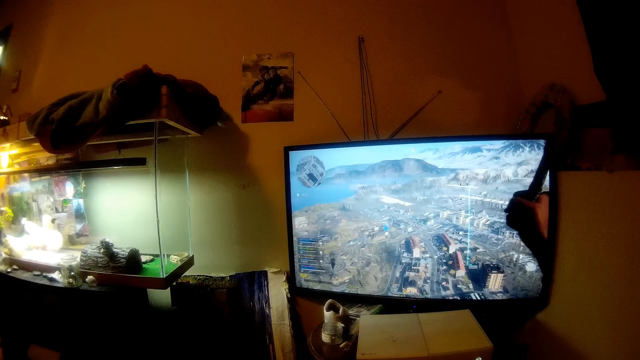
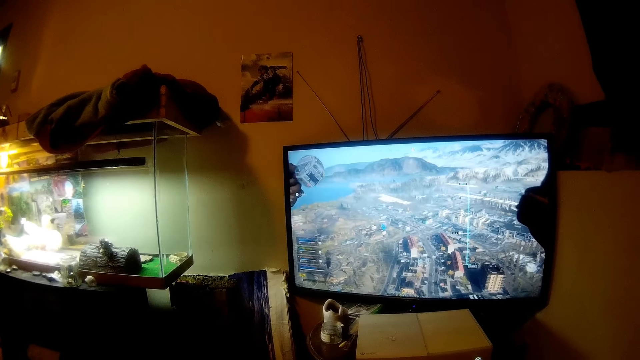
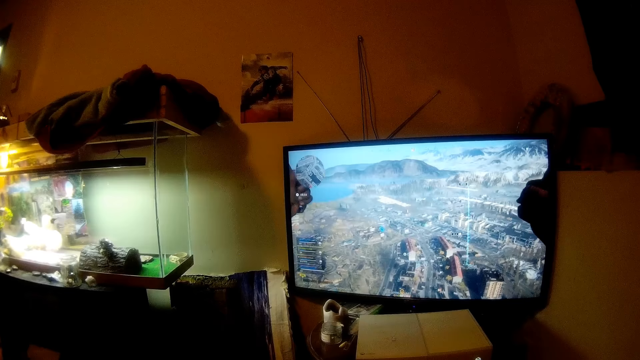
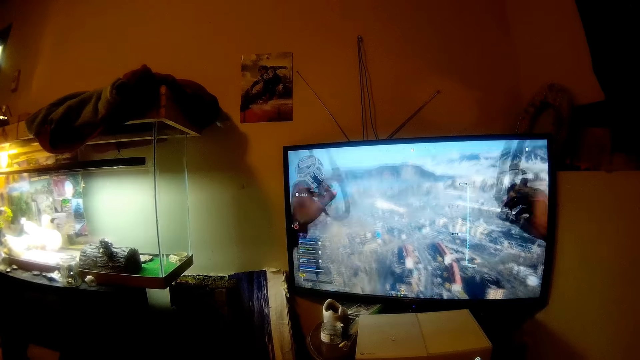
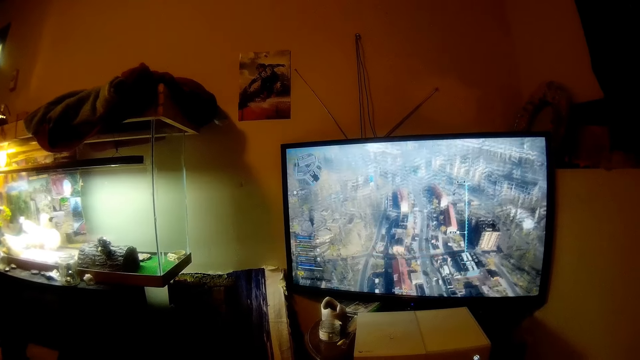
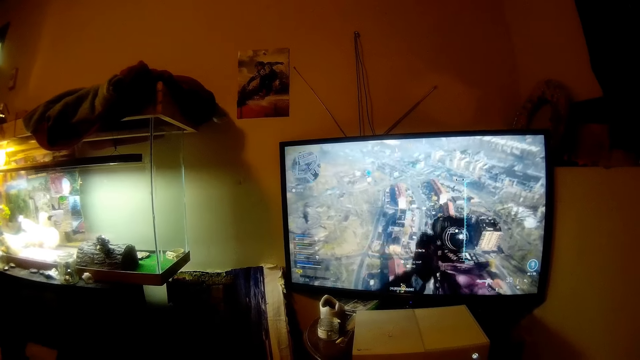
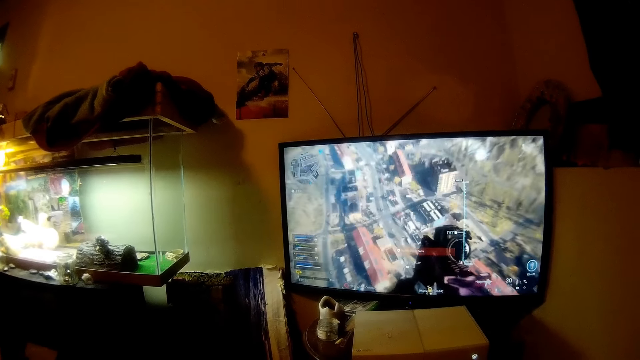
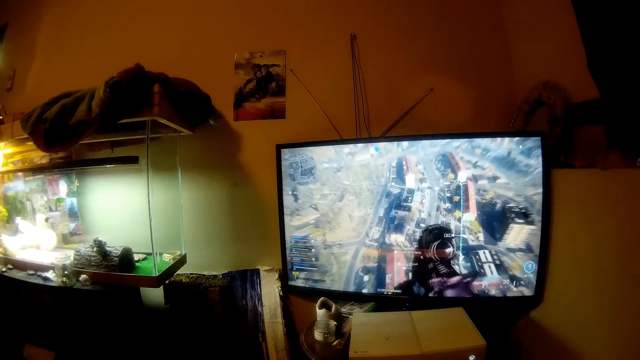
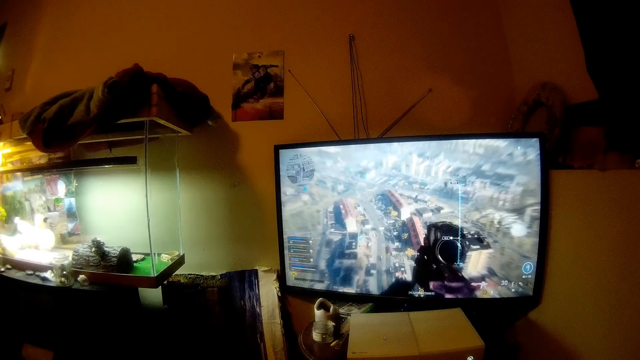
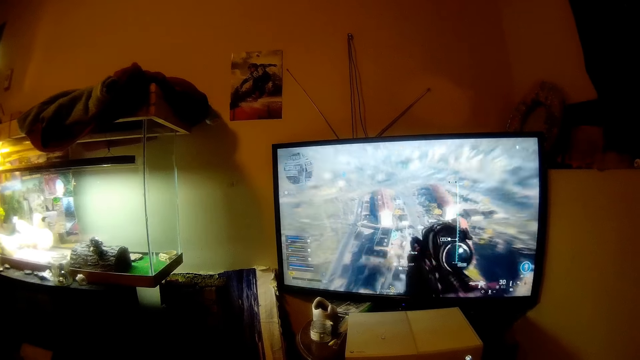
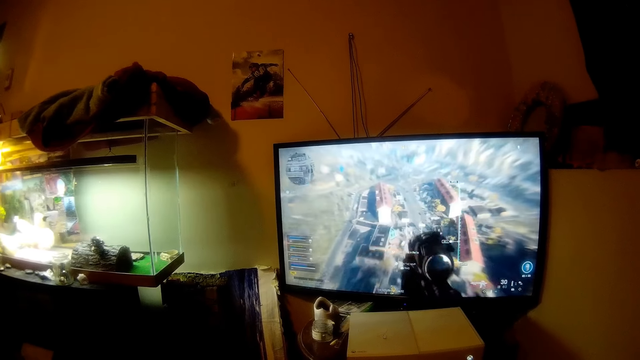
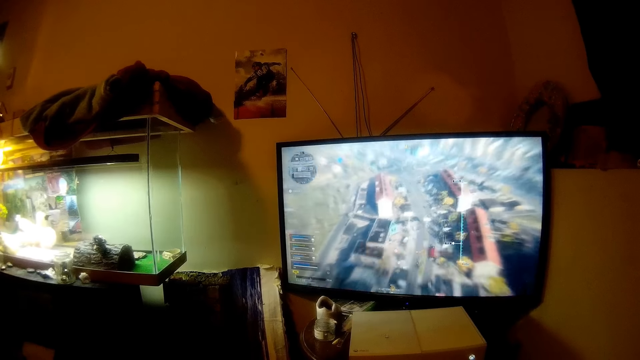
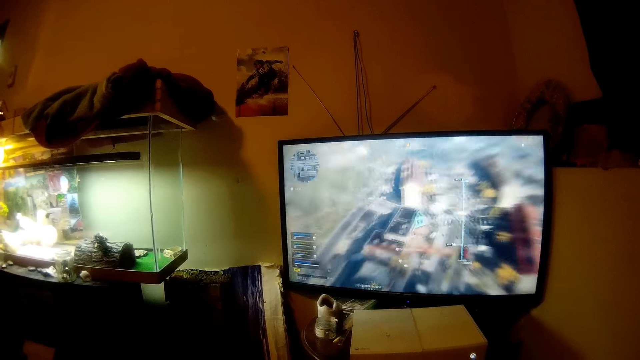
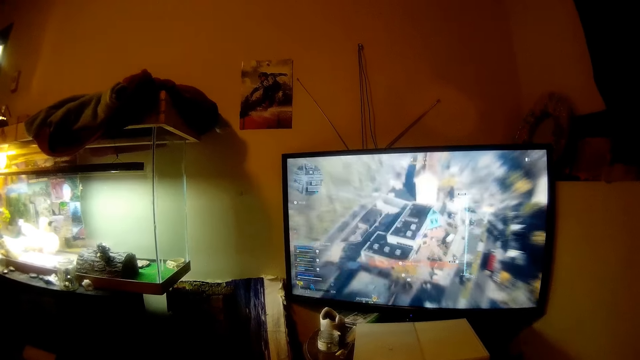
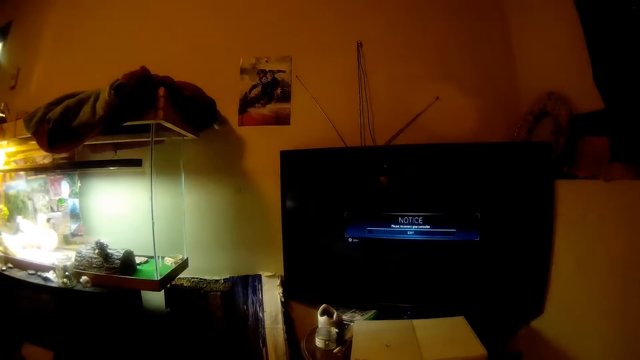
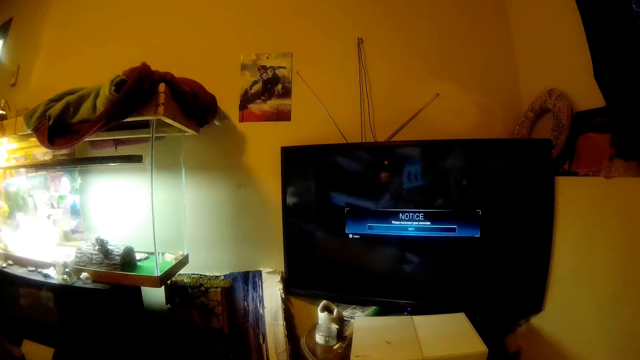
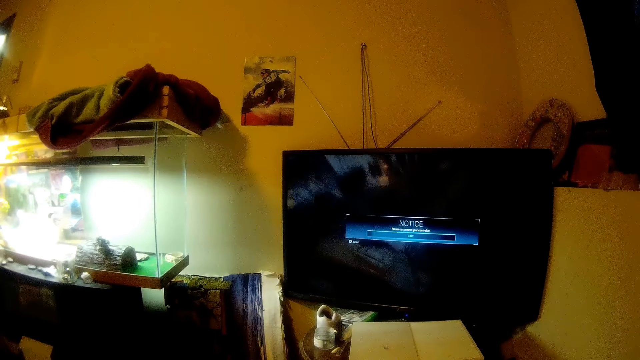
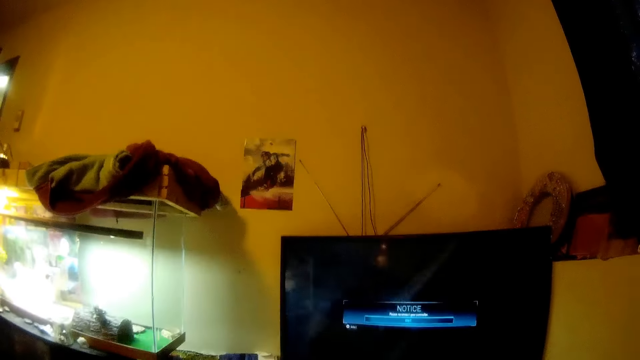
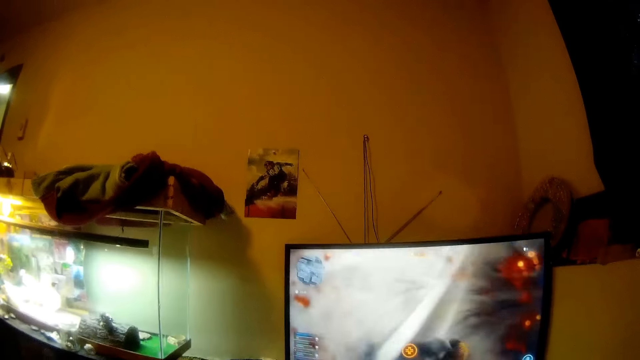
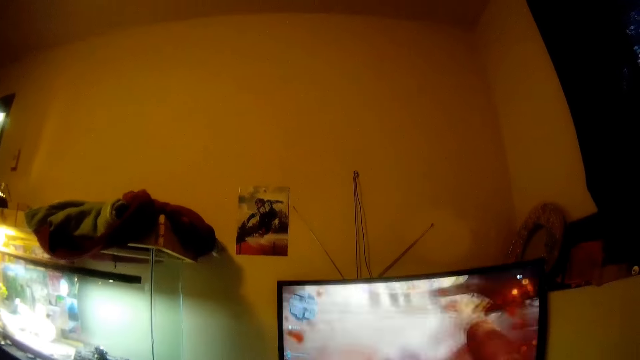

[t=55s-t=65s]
The camera wearer talks to a man.

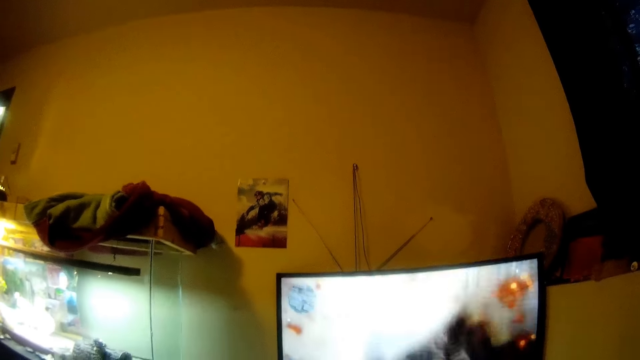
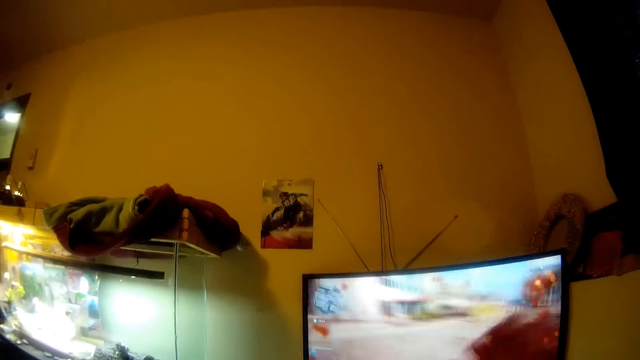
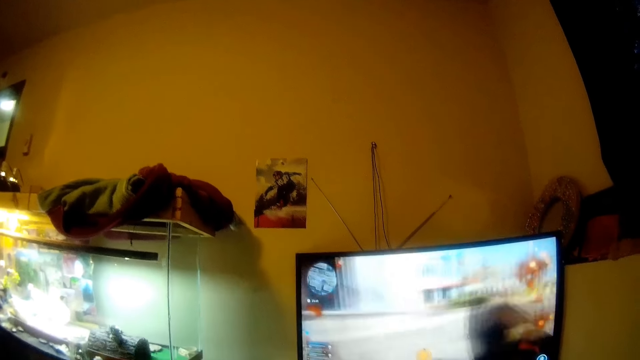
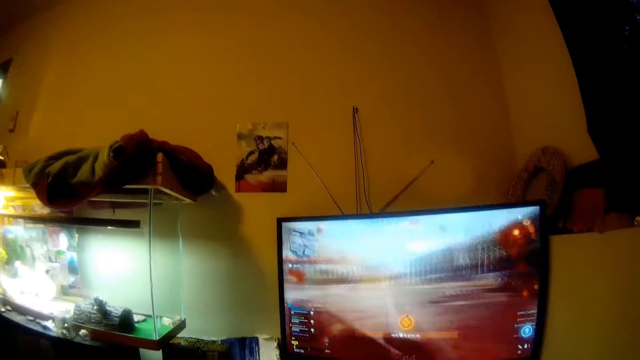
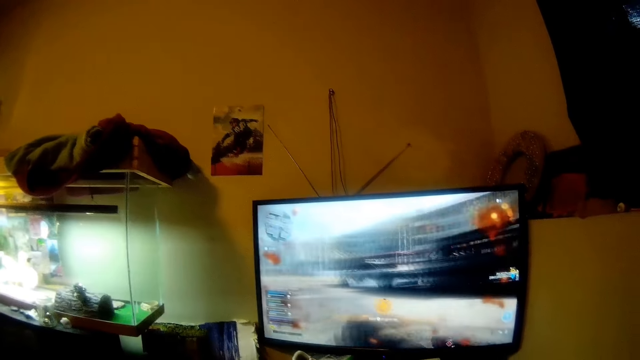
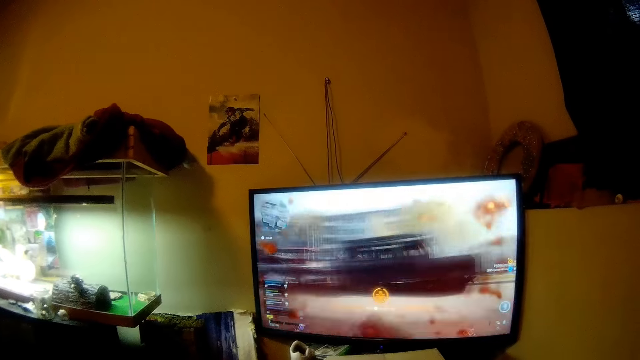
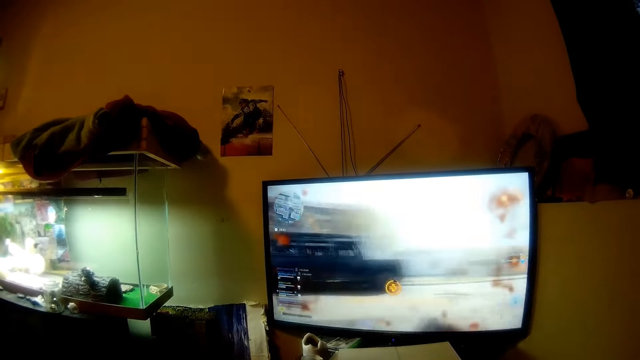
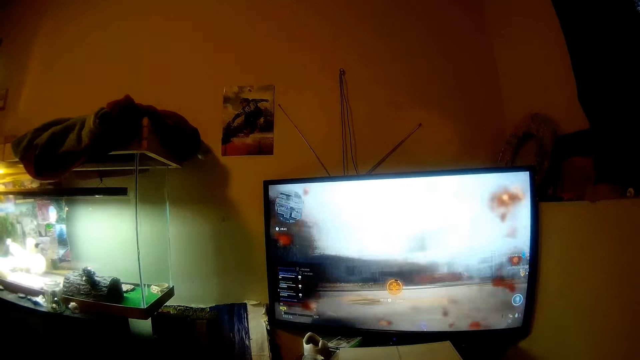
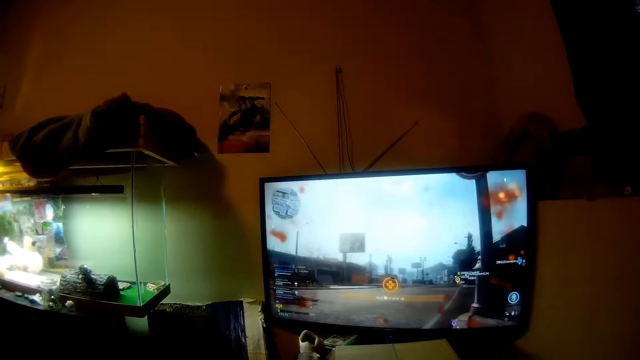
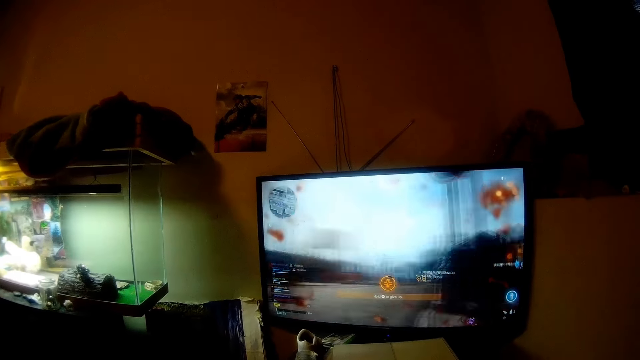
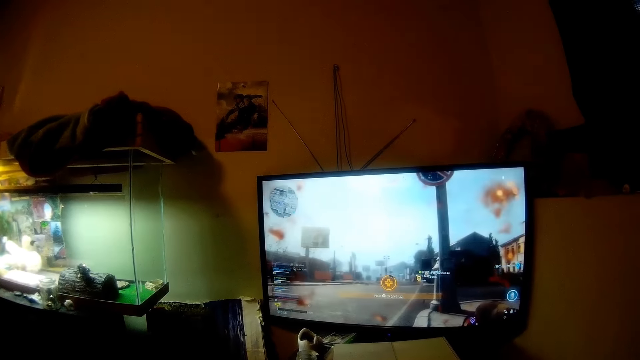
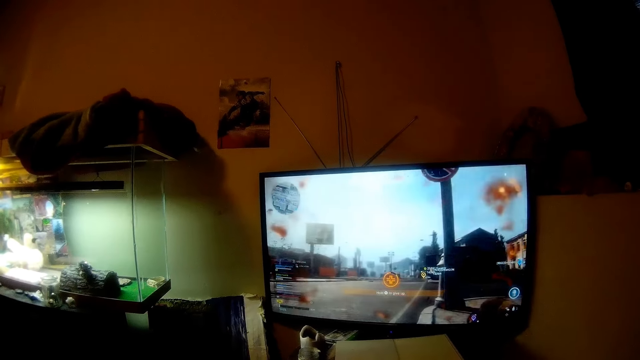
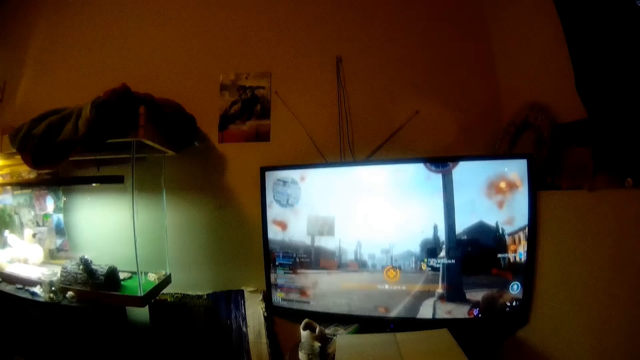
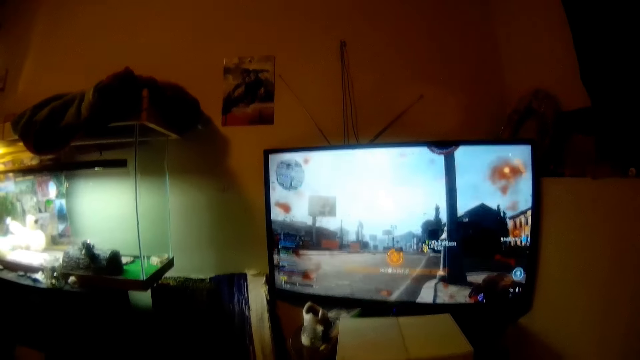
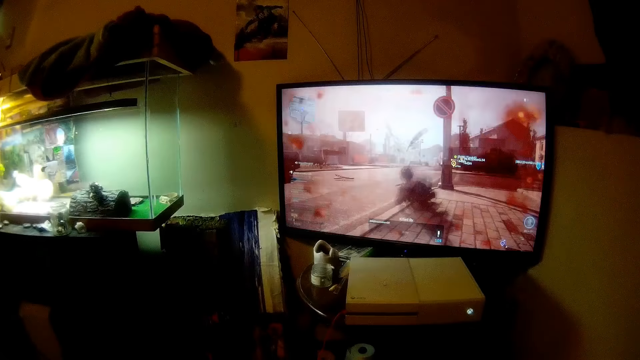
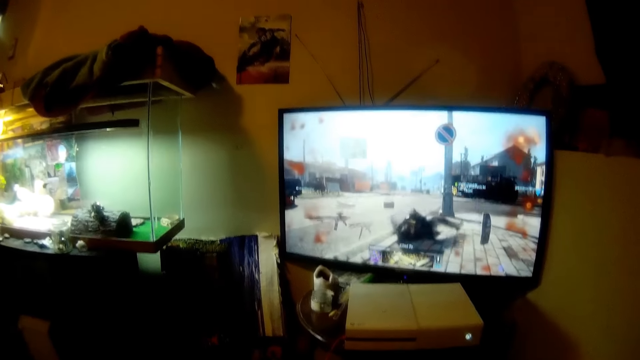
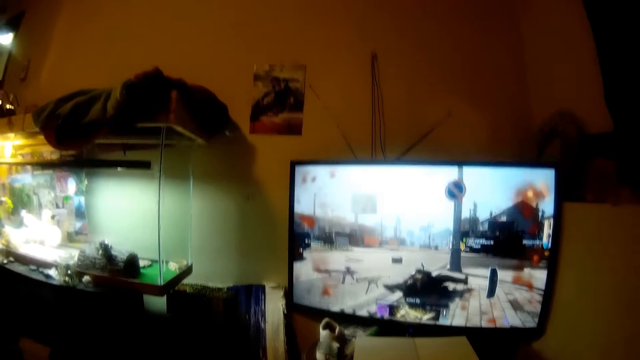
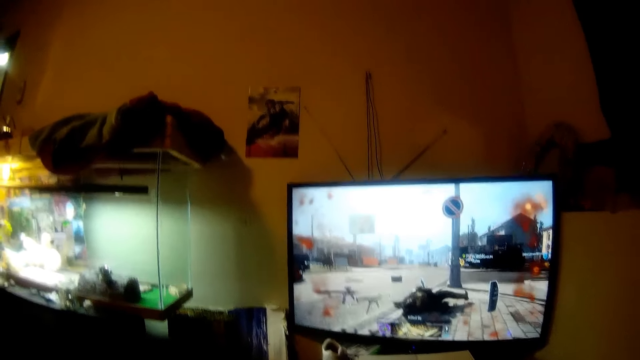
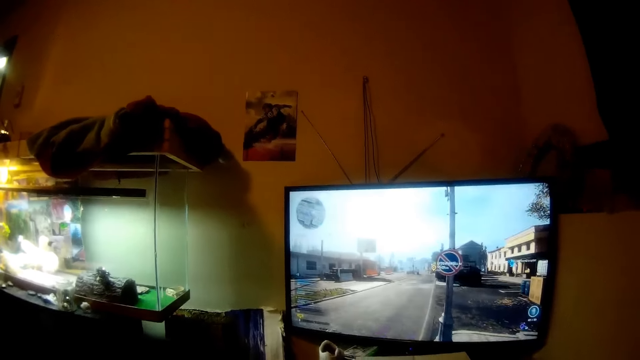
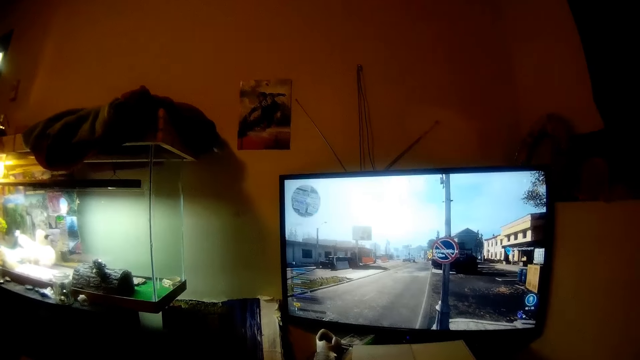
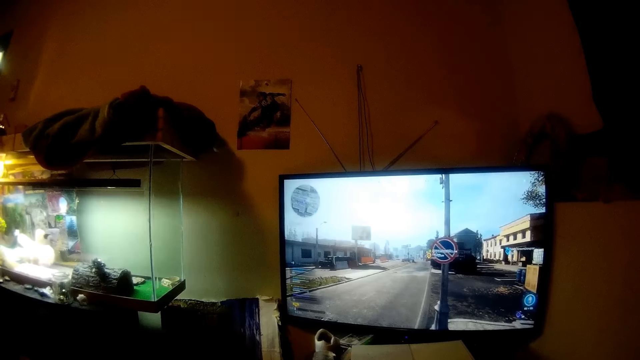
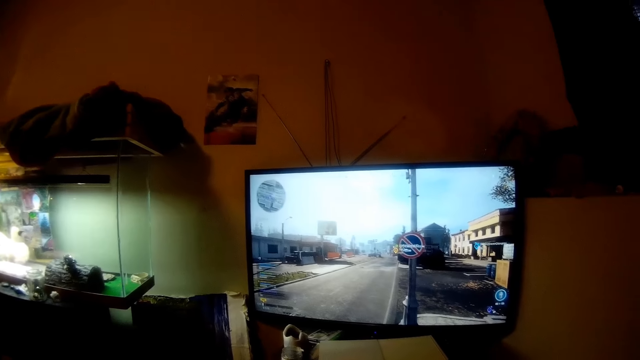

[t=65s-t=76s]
The camera wearer plays the video game. They talk to a man.
